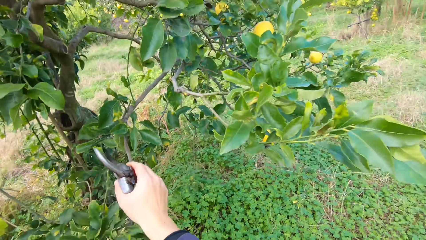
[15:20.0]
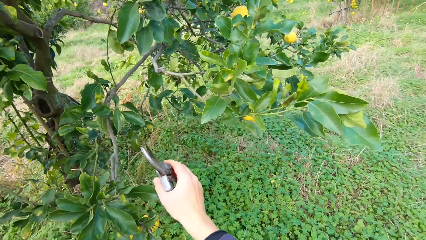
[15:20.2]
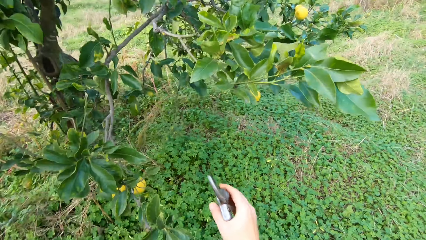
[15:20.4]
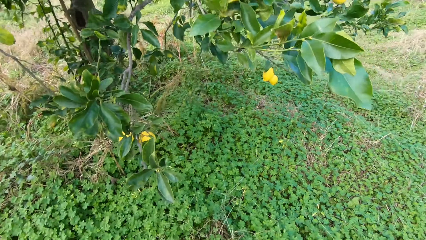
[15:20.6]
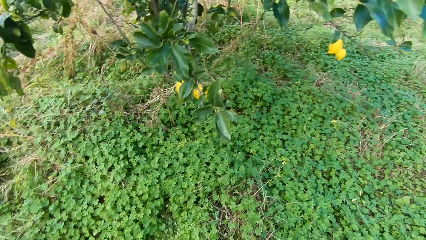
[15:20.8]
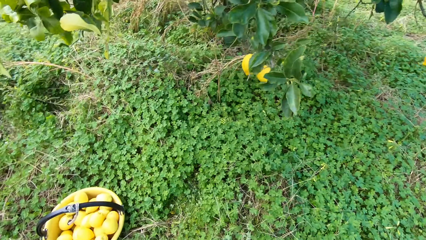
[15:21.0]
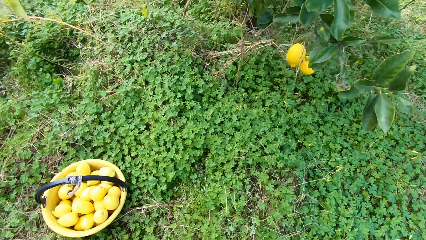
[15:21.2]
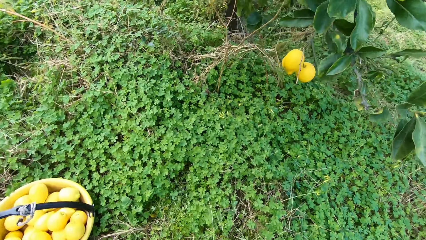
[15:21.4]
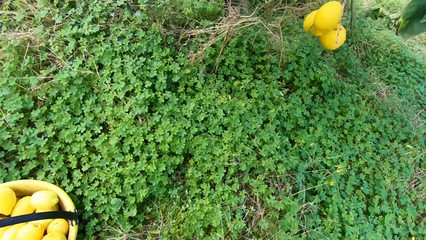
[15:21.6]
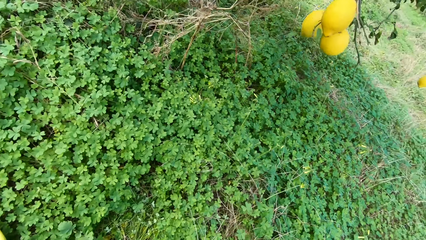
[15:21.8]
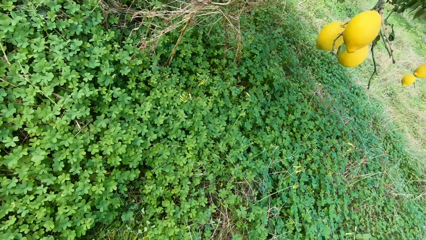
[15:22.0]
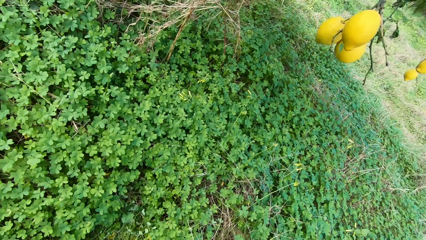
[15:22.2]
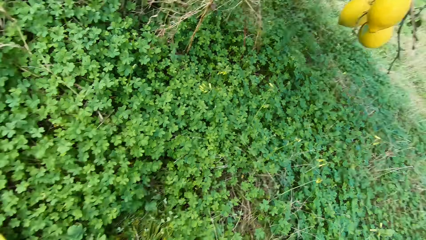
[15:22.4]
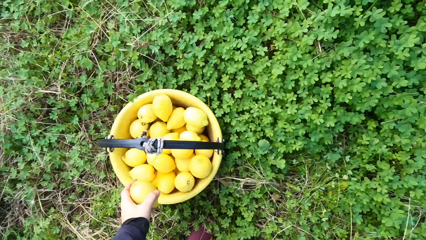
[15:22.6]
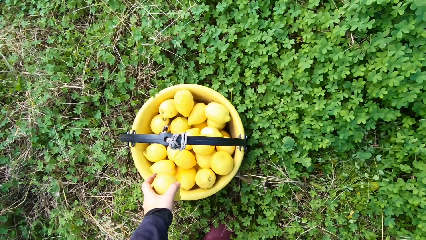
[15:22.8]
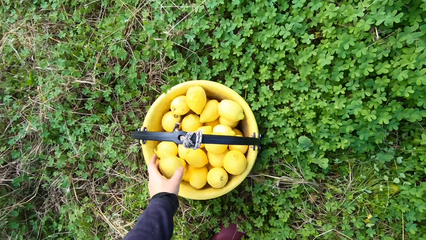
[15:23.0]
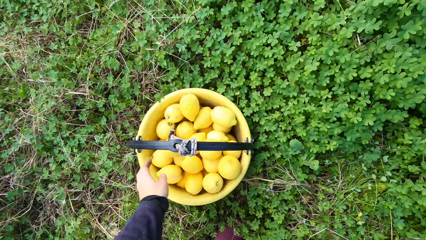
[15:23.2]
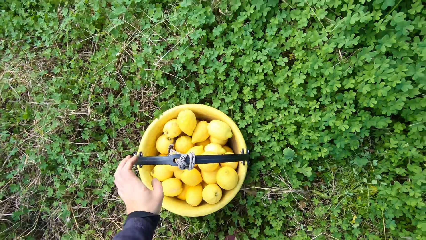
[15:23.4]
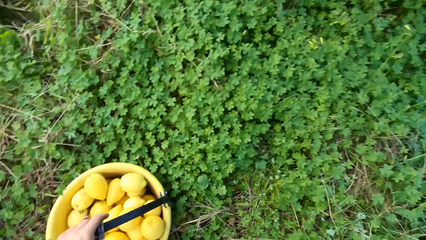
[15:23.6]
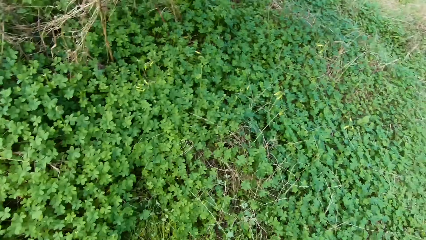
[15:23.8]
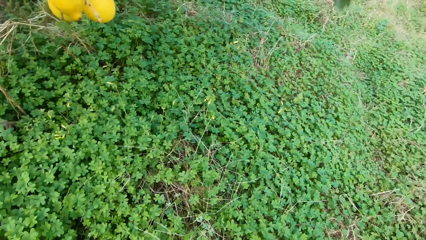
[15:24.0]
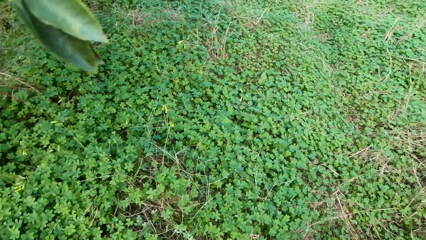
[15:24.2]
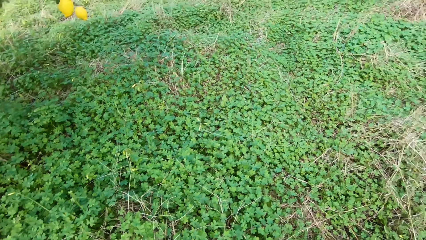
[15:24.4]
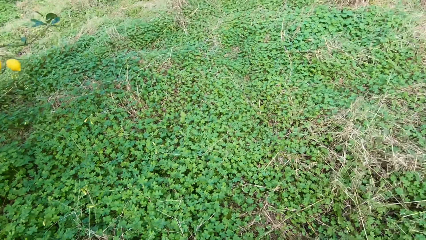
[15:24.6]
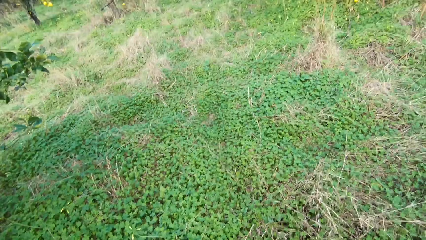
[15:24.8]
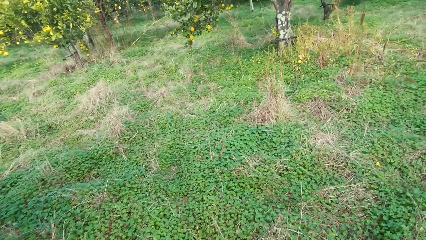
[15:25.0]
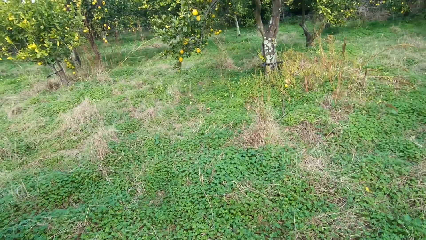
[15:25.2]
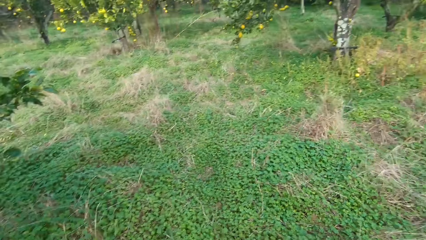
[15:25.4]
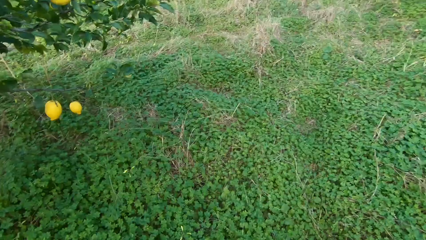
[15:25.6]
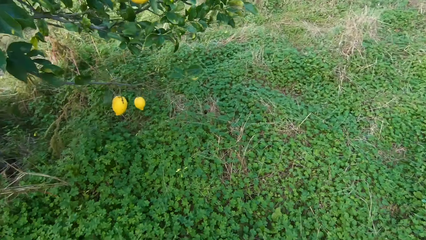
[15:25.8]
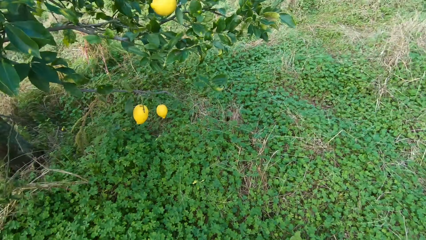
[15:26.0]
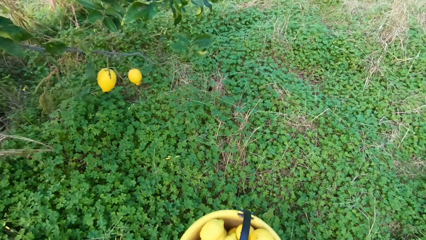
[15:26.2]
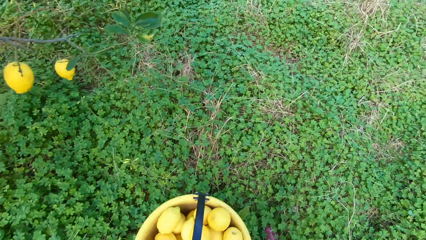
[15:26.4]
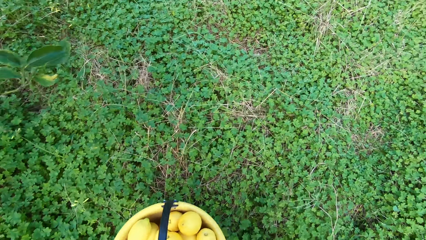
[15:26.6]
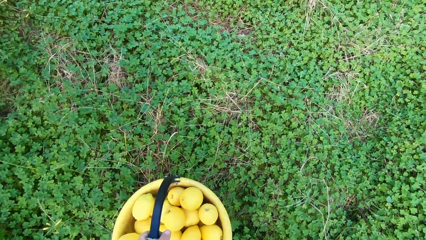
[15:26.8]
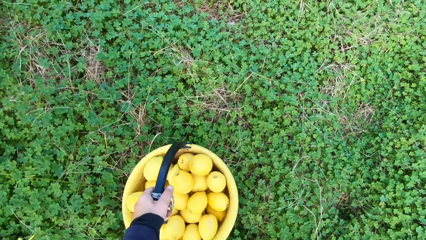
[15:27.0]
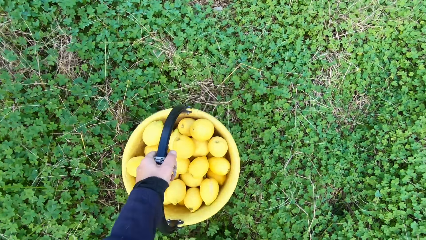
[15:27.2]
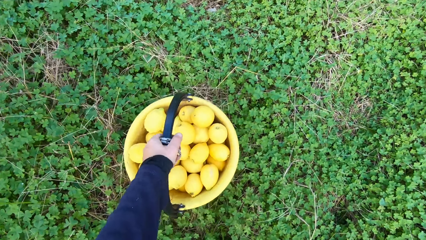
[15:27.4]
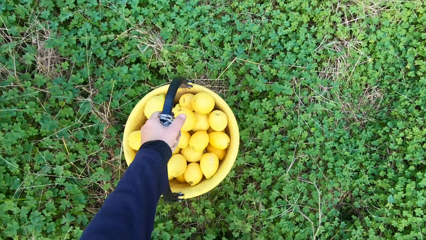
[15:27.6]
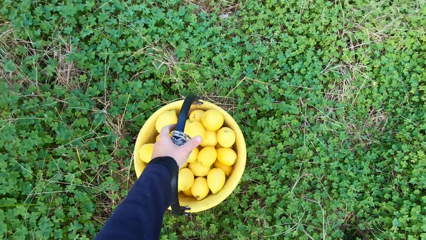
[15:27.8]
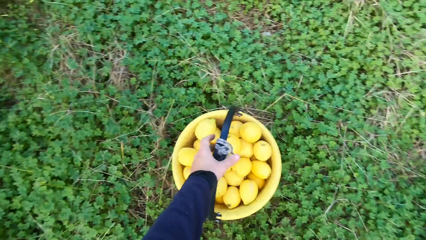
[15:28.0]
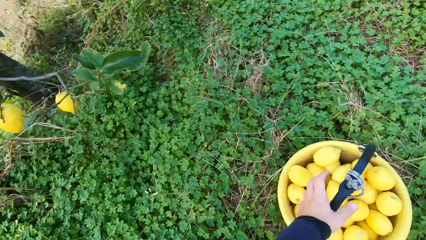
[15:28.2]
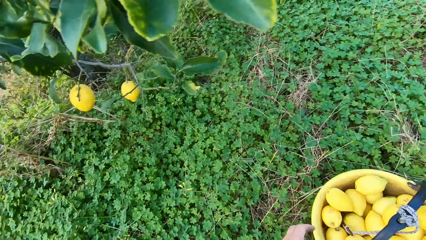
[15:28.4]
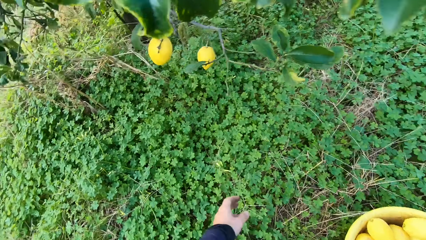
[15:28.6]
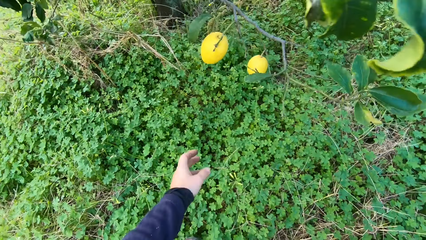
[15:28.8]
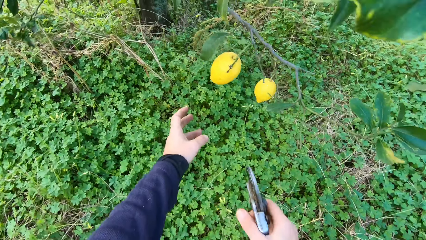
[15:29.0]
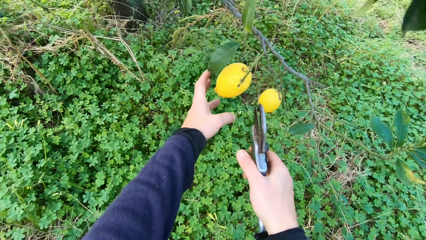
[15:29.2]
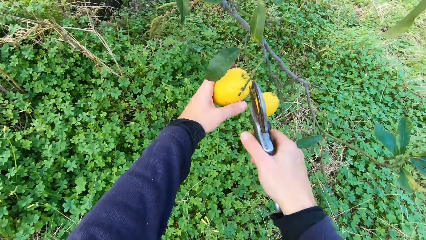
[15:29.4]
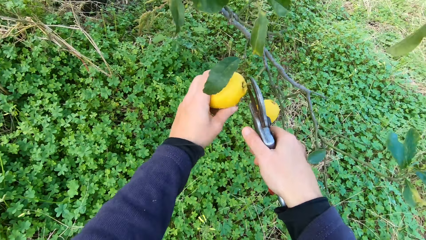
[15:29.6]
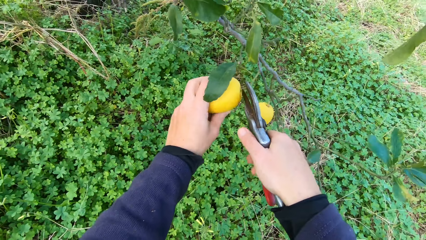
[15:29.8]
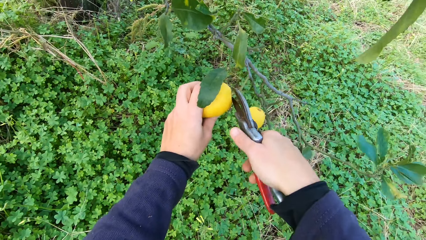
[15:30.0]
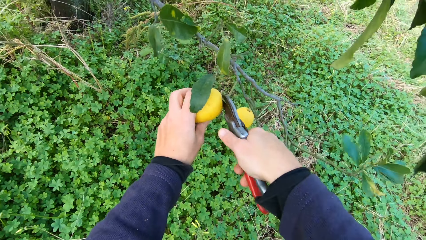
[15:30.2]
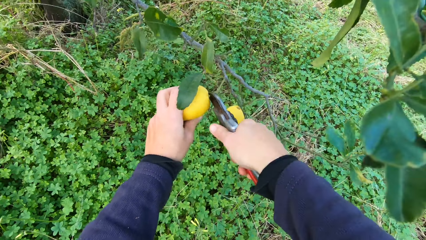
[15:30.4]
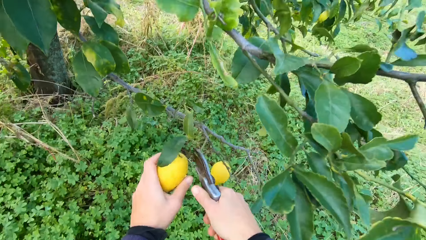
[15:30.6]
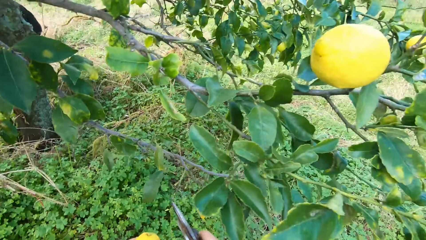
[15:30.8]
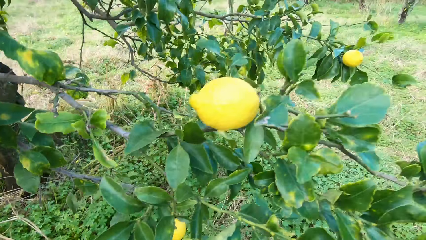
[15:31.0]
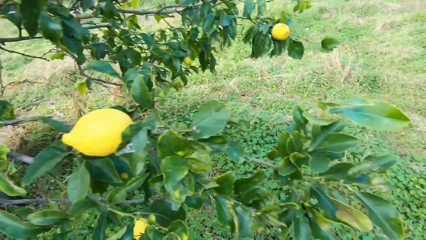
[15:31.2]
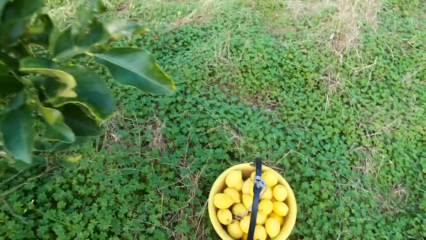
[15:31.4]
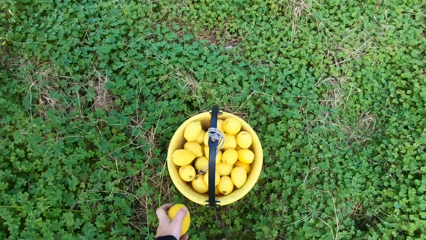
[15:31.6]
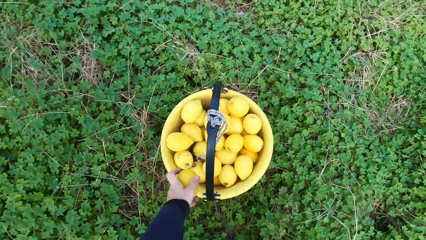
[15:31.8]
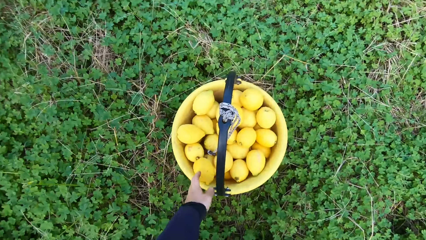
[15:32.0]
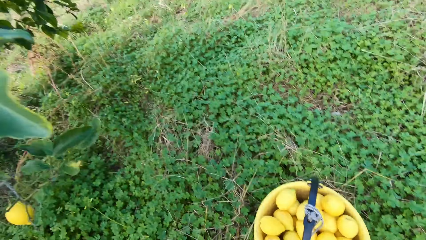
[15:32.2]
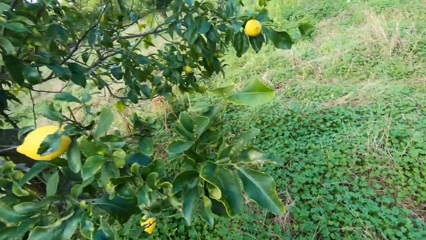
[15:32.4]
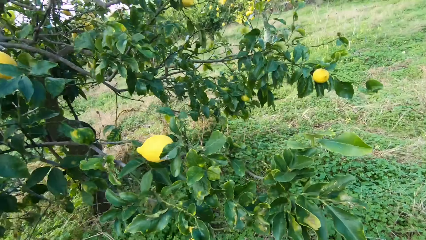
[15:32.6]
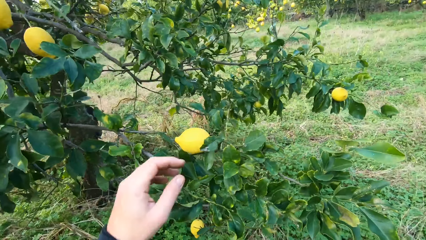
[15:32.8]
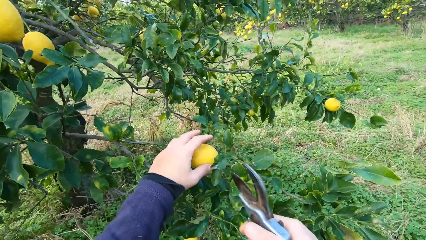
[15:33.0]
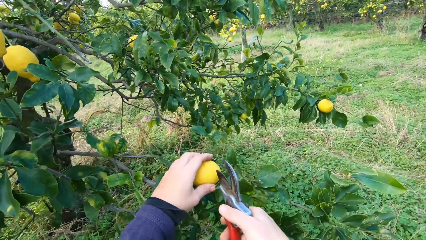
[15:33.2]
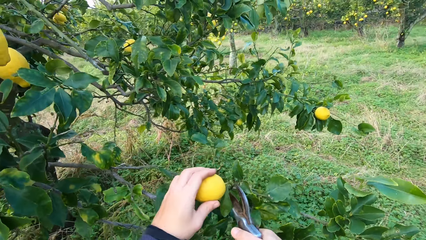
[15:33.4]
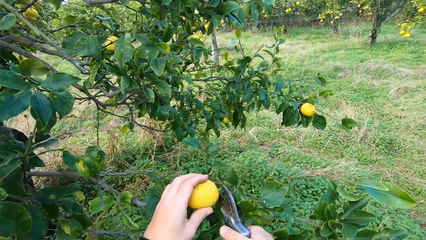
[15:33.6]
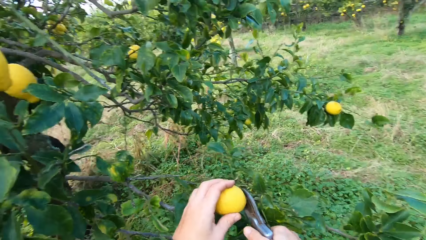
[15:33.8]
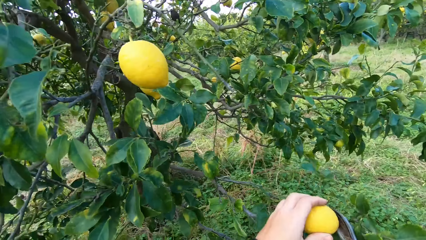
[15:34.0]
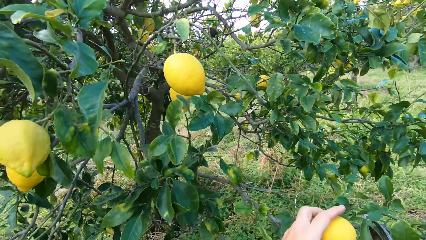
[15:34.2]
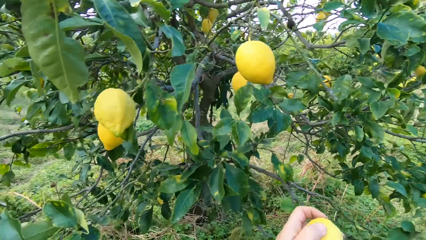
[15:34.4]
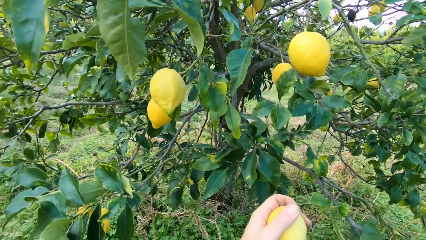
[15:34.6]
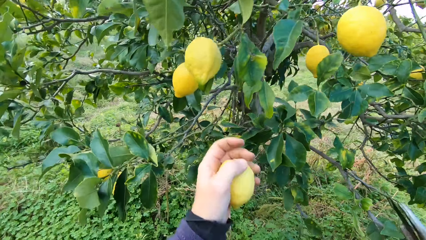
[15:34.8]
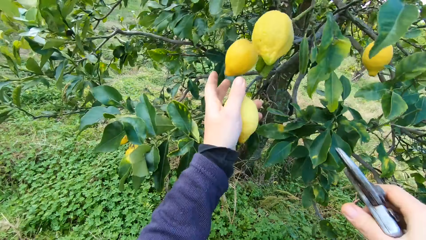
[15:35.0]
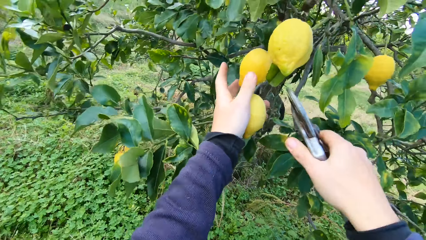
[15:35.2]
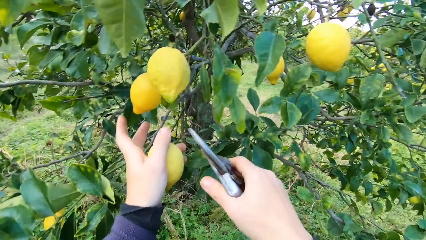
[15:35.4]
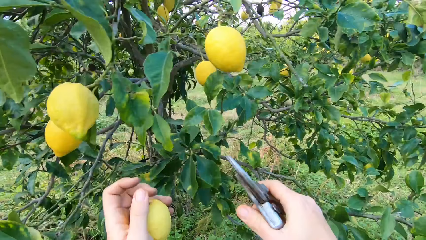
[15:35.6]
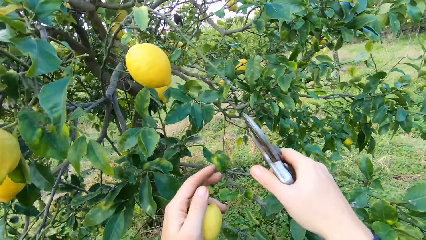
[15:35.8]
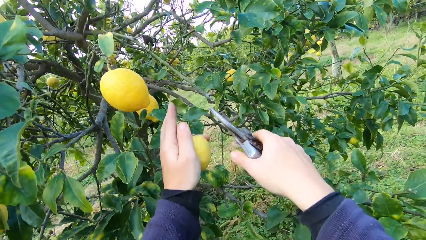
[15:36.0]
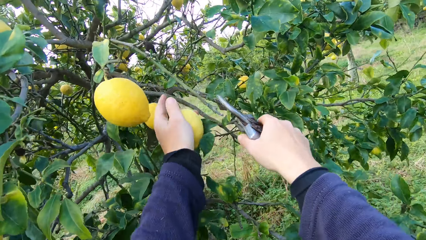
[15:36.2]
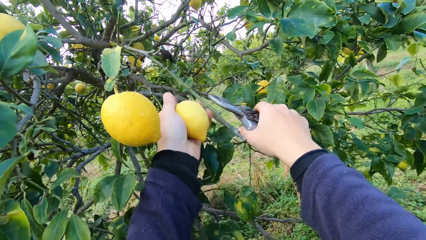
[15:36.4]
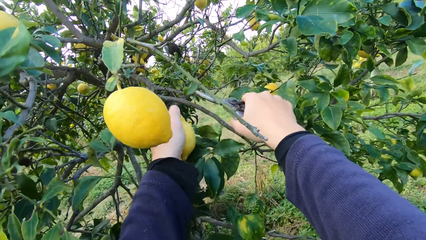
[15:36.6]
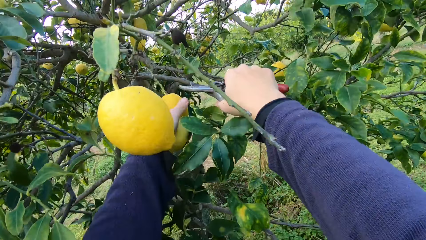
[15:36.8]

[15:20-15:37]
The camera wearer puts the lemon in the bucket. They walk around with the bucket. They put the bucket down. They harvest the lemon with secateurs. They put the lemon in the bucket. They harvest the lemon with the secateurs.
